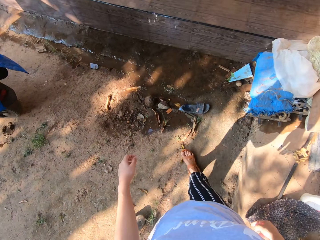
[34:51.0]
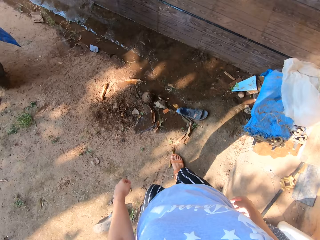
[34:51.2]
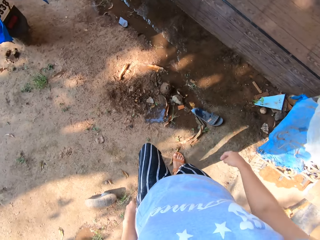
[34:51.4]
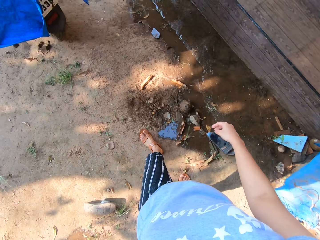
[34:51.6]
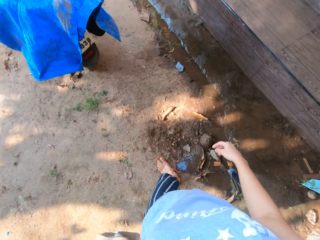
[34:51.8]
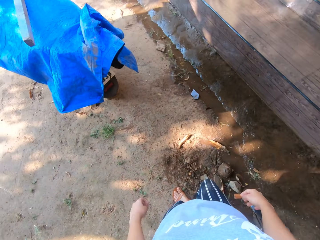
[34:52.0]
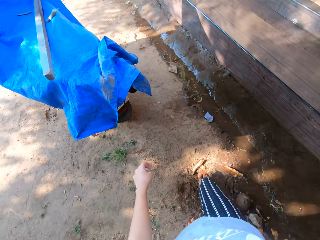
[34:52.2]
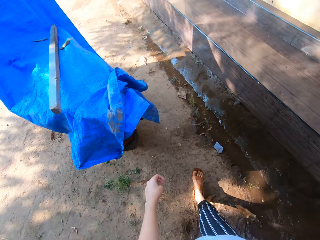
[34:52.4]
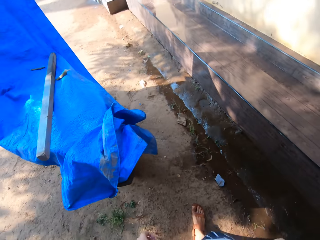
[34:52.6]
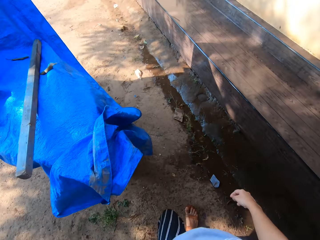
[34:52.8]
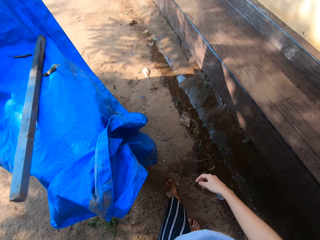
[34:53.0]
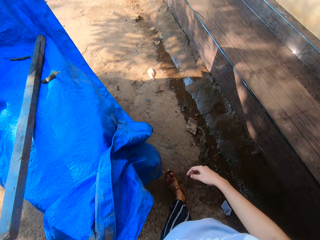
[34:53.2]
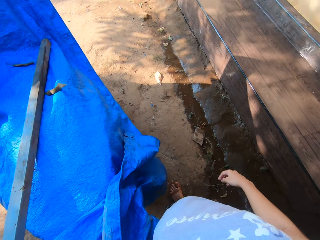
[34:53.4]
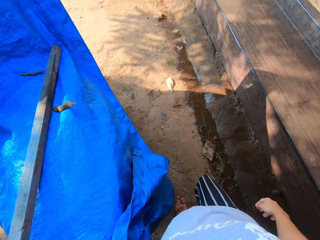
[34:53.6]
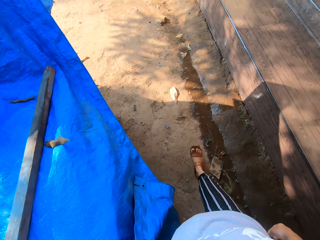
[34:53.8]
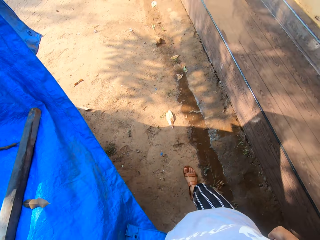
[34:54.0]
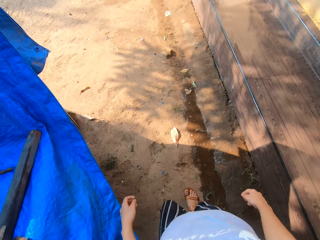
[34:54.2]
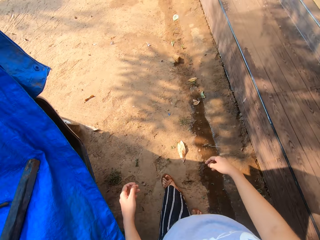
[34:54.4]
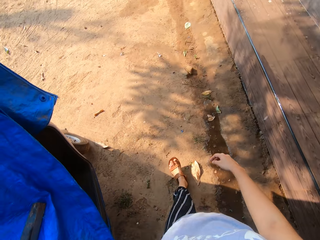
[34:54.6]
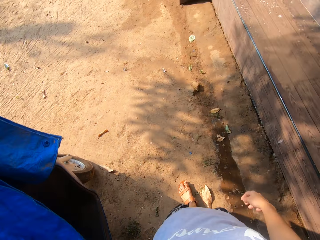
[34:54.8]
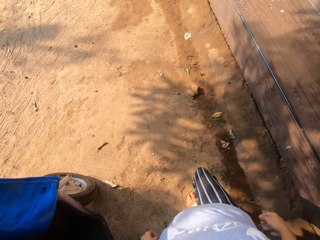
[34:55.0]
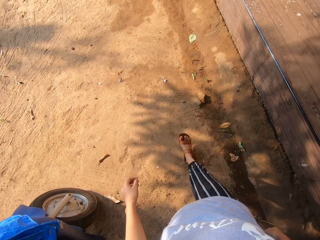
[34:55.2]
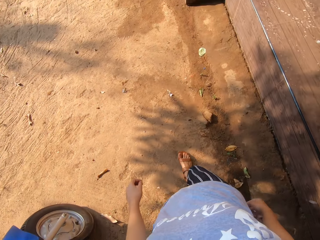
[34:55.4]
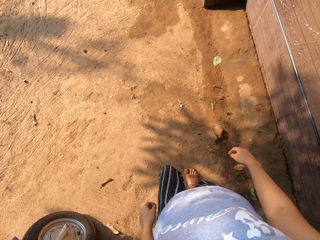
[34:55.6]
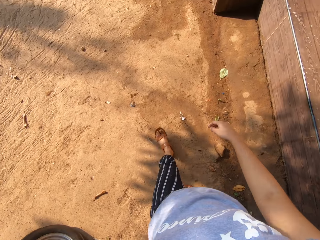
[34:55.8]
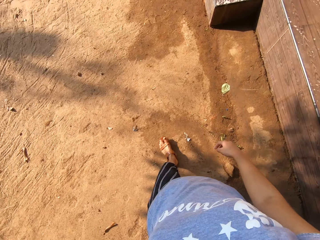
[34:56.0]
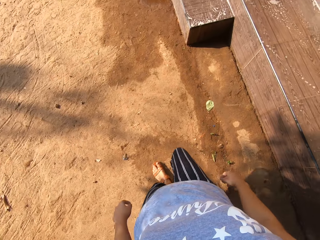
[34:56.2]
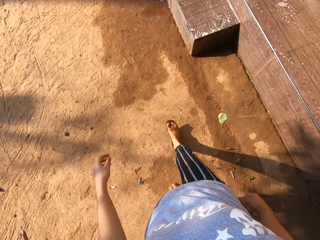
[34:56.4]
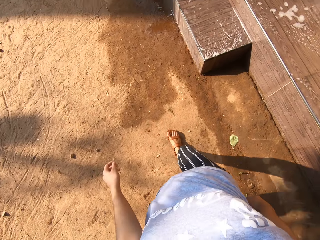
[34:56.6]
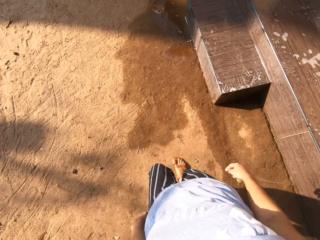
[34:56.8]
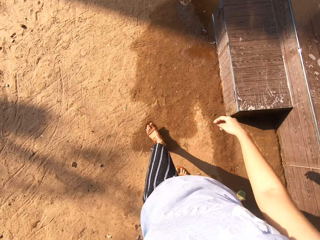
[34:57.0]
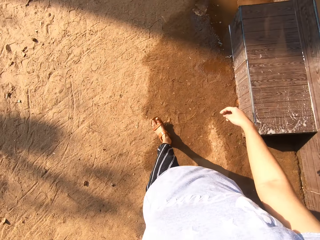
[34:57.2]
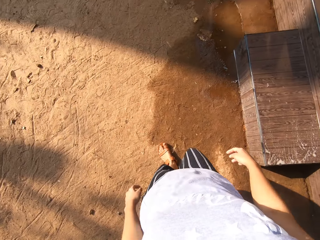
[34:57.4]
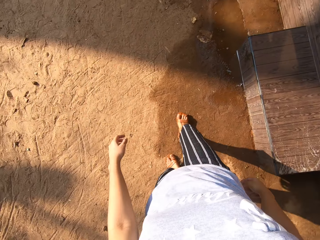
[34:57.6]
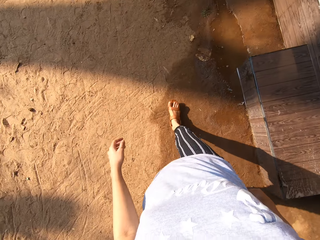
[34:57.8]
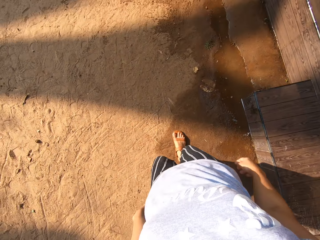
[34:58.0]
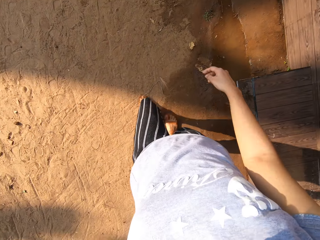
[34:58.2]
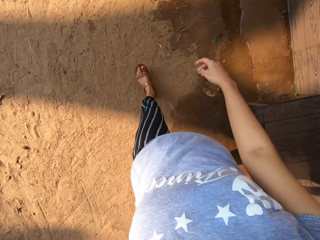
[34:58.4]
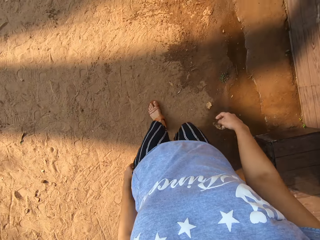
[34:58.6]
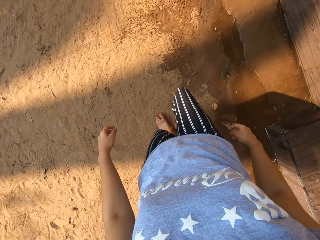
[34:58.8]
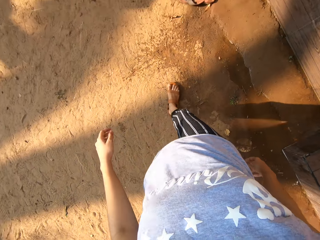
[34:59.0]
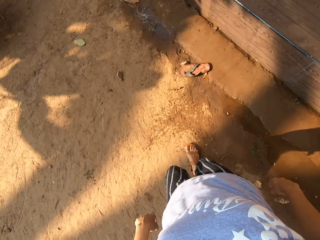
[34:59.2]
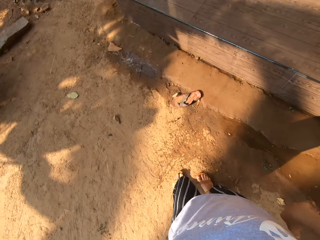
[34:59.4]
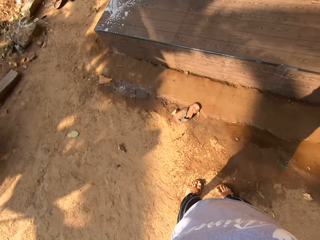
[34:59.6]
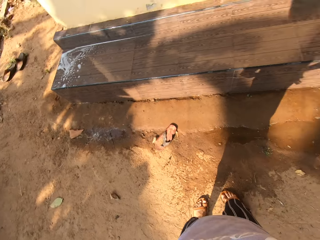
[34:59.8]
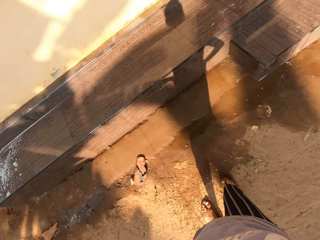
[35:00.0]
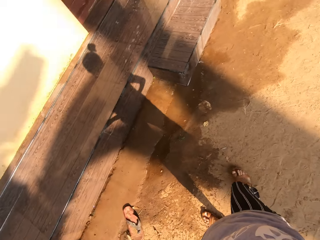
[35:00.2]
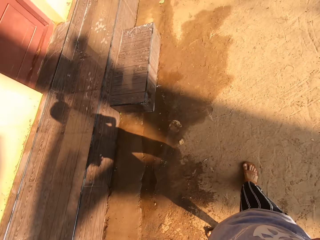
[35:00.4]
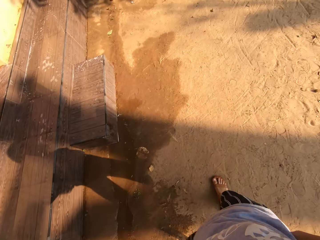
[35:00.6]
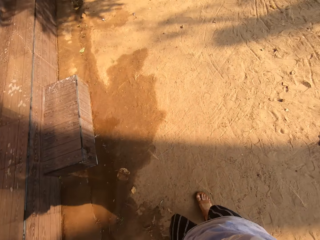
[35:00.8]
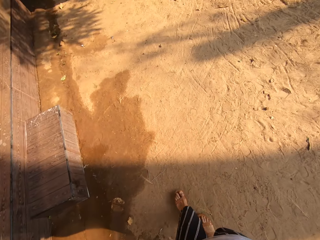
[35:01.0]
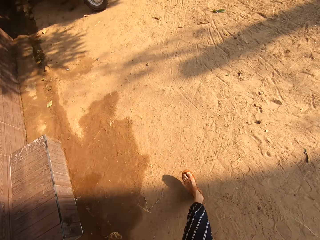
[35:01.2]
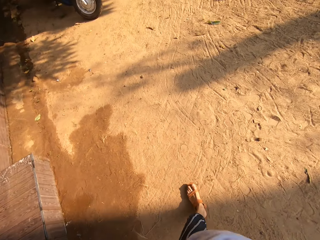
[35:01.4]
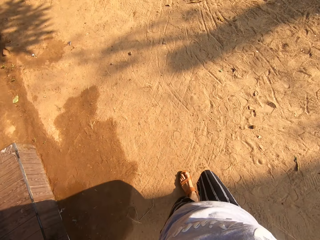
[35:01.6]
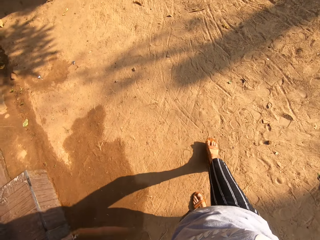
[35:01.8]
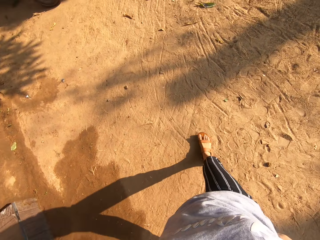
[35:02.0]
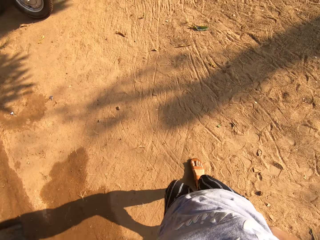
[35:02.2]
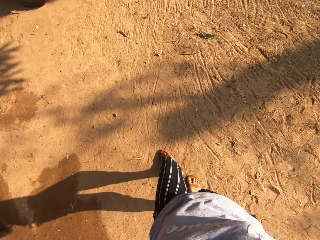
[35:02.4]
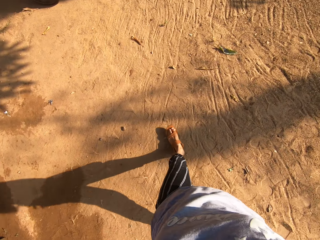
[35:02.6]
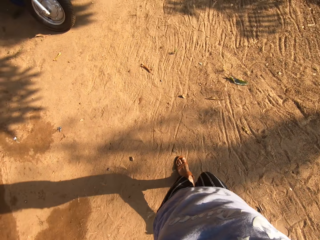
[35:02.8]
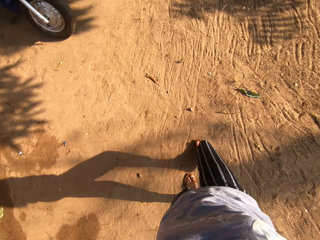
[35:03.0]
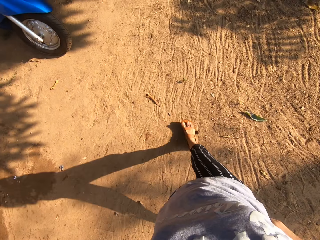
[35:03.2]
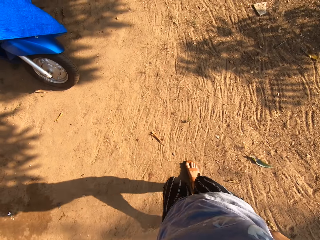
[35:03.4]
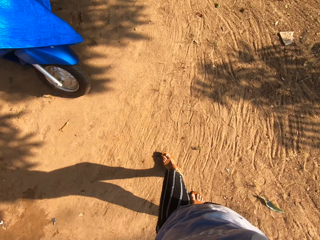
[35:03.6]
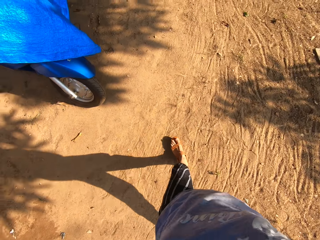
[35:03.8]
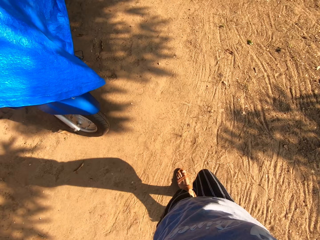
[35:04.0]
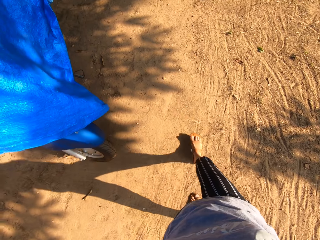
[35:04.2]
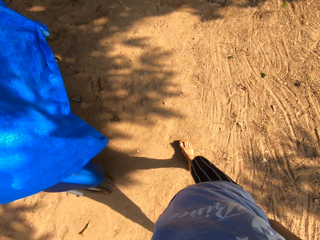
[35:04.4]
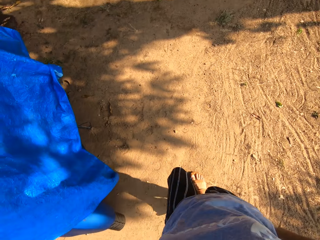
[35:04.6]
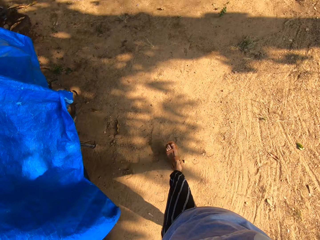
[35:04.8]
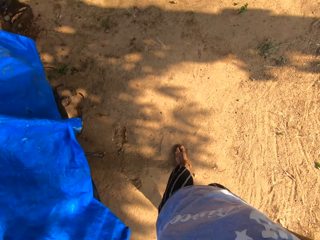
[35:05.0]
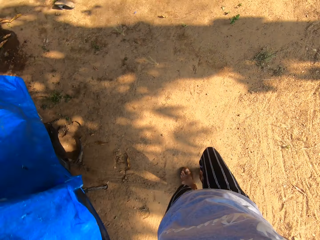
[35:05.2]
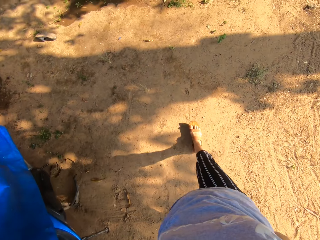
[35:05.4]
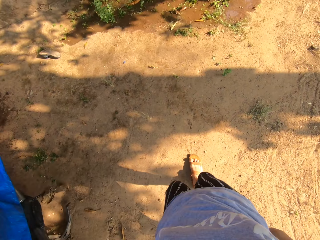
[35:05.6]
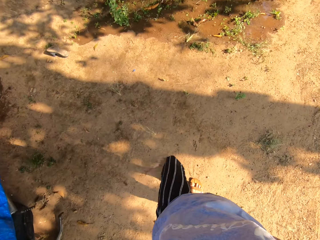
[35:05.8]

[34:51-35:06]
The camera wearer turns around a house. They walk in a compound.

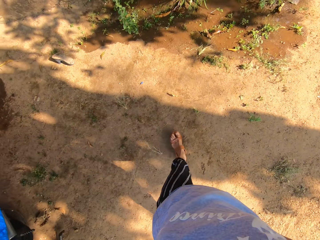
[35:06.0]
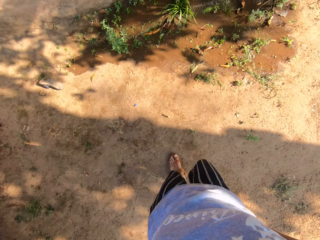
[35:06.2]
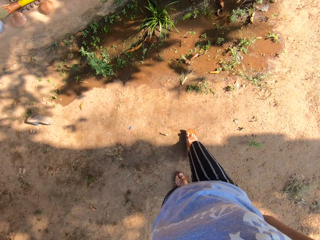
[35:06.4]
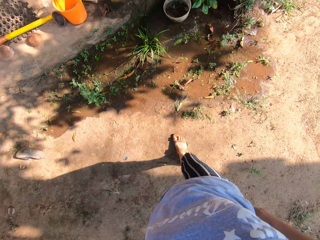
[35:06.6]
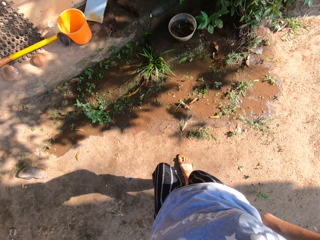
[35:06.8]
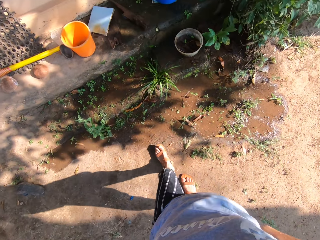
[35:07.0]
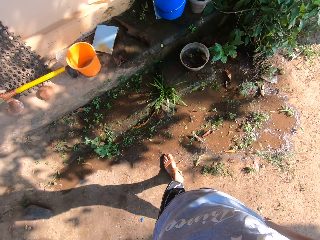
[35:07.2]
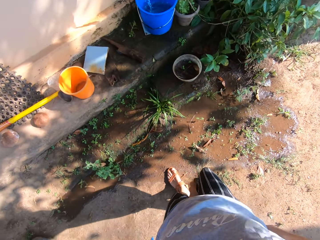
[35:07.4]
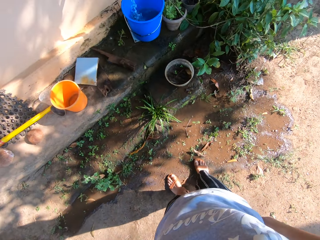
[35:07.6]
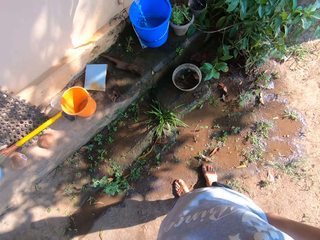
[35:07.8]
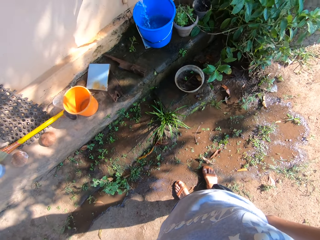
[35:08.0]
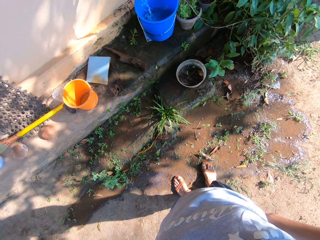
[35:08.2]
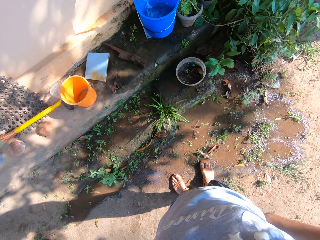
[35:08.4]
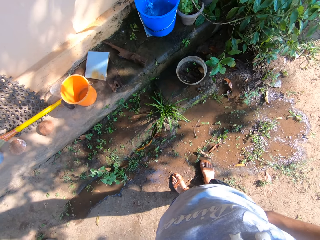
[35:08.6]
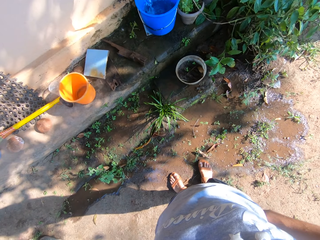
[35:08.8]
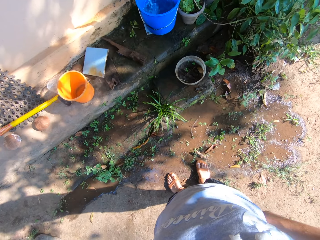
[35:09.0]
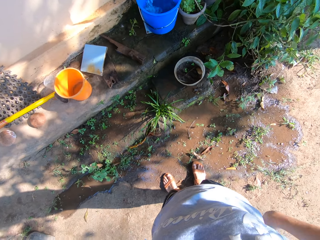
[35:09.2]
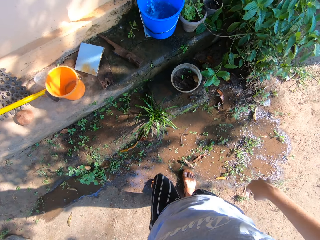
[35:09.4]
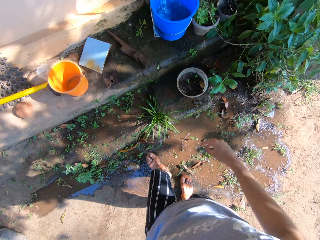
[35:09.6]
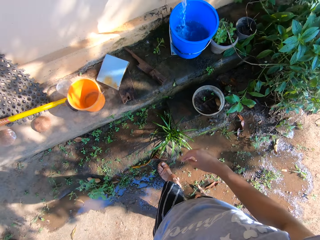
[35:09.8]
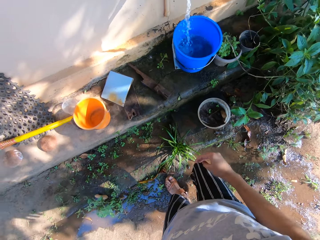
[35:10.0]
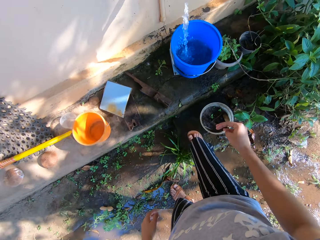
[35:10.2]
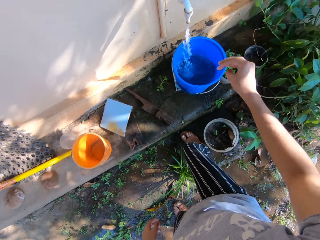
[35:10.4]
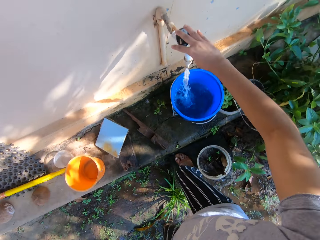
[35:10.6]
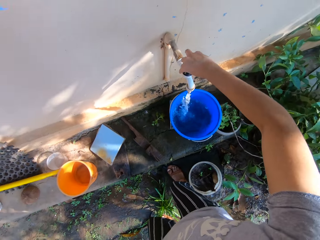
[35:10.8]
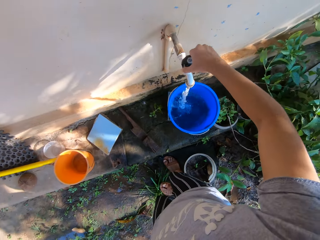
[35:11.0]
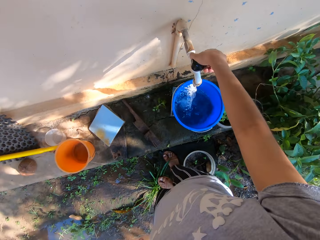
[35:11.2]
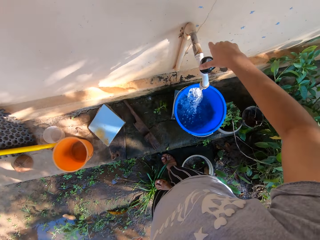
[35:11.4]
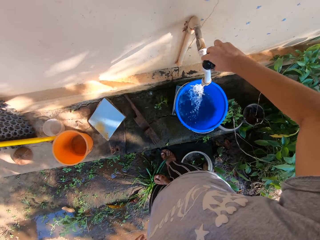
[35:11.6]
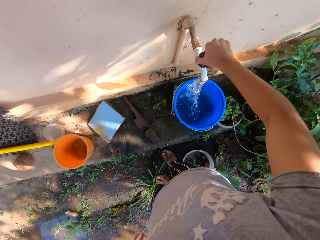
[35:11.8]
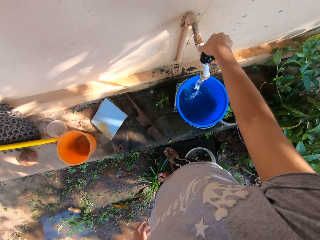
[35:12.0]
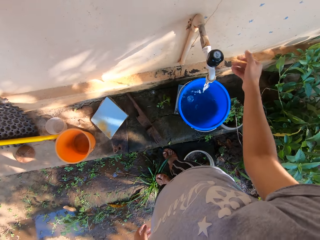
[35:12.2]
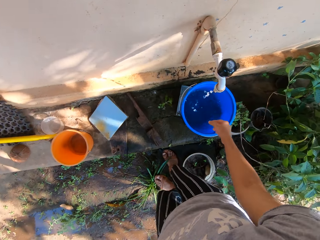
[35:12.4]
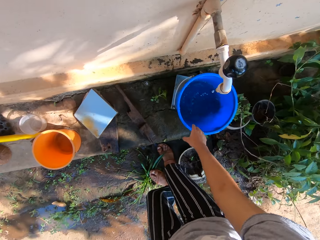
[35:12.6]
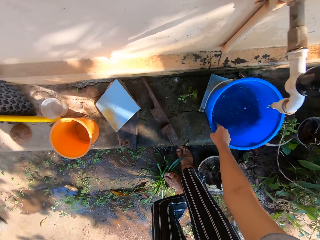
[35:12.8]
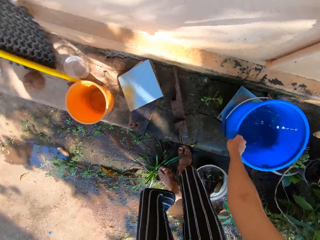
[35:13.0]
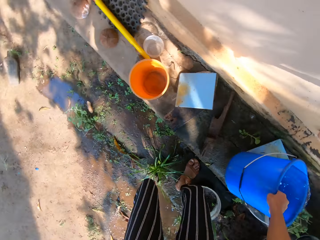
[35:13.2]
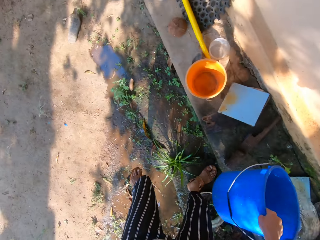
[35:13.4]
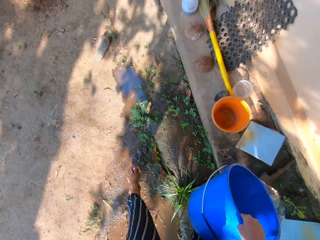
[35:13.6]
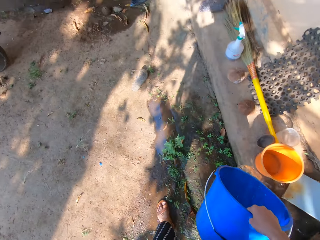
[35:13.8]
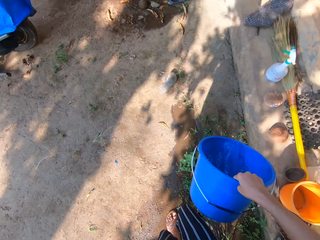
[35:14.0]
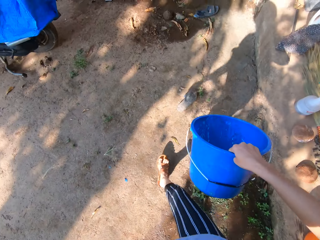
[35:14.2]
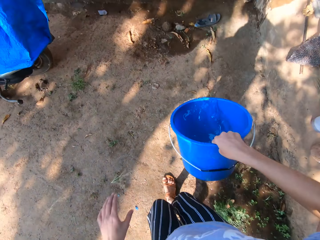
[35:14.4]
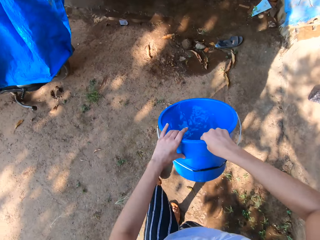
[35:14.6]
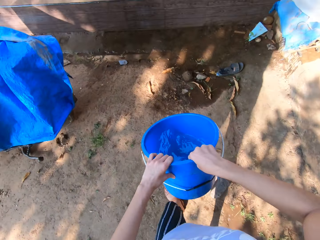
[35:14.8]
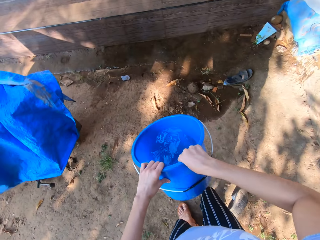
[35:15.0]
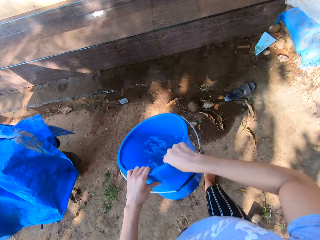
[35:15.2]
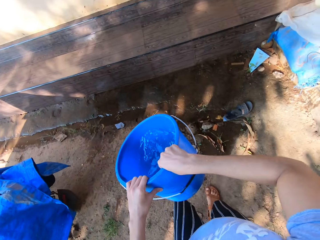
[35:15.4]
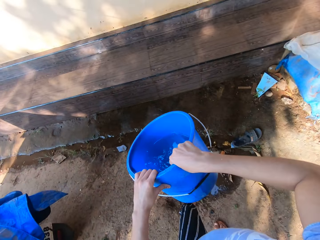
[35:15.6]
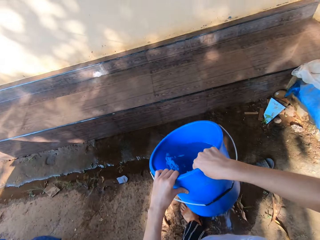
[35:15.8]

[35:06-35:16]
The camera wearer looks at a pail of water. She walks towards a tap. She closes the tap with her right hand. She carries the bucket with her right hand. She picks up the pail of water. She walks back to the front yard step. She holds the bucket in her right hand with both hands.
